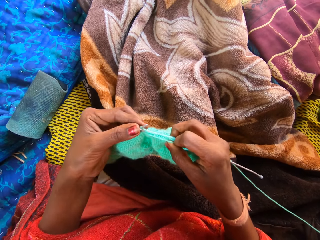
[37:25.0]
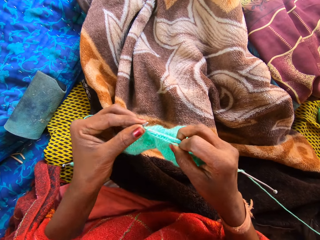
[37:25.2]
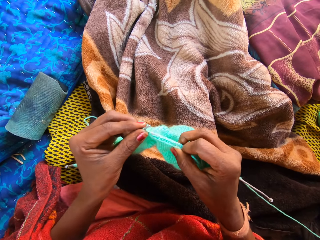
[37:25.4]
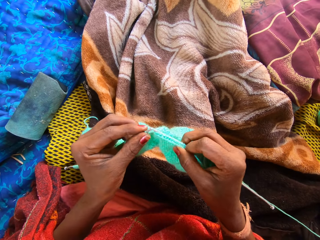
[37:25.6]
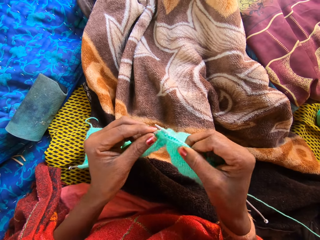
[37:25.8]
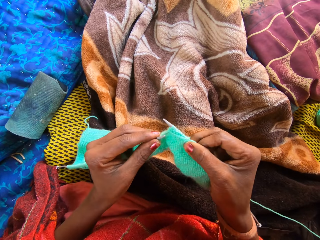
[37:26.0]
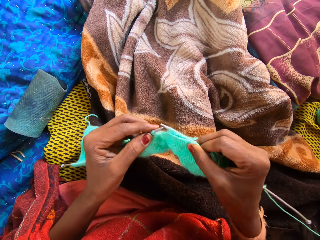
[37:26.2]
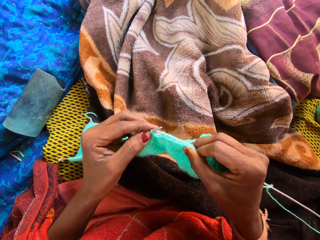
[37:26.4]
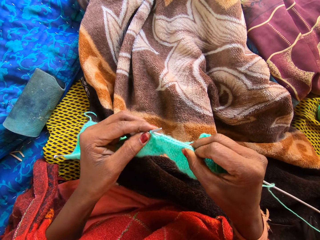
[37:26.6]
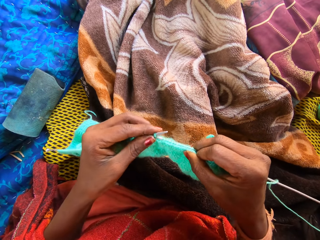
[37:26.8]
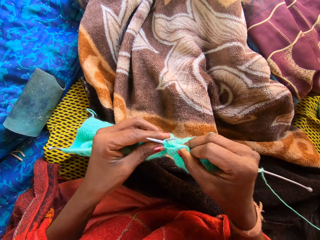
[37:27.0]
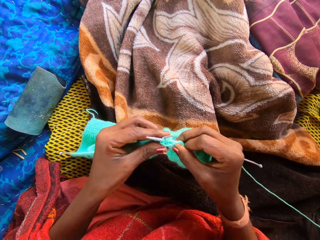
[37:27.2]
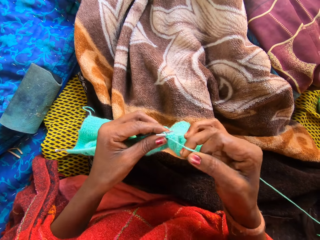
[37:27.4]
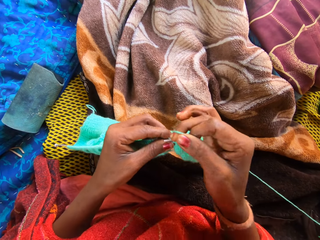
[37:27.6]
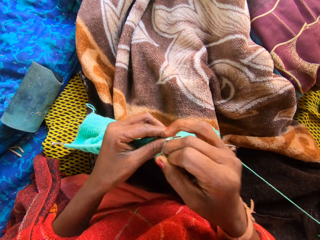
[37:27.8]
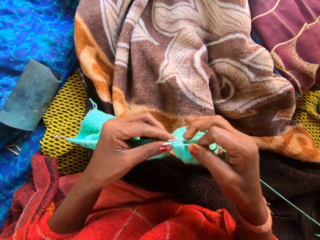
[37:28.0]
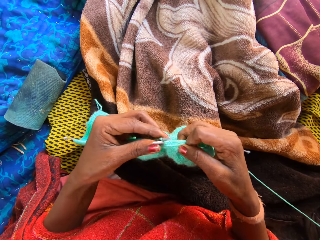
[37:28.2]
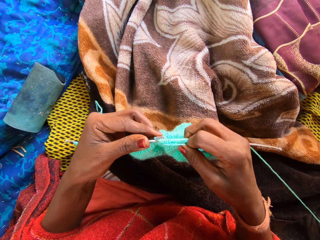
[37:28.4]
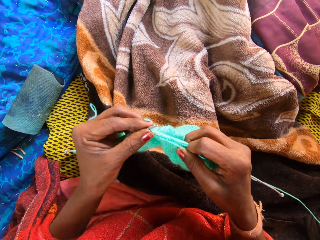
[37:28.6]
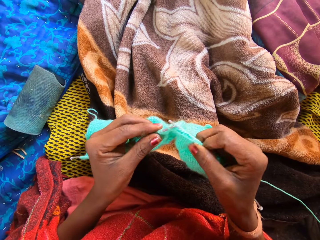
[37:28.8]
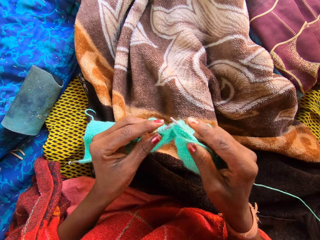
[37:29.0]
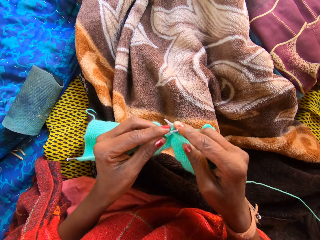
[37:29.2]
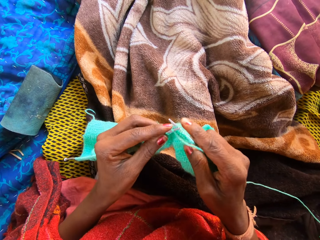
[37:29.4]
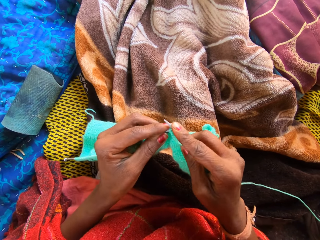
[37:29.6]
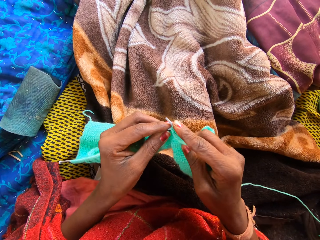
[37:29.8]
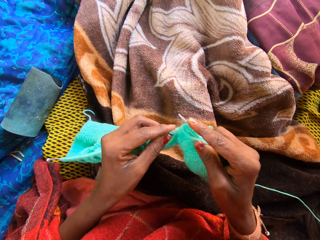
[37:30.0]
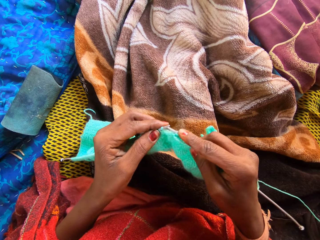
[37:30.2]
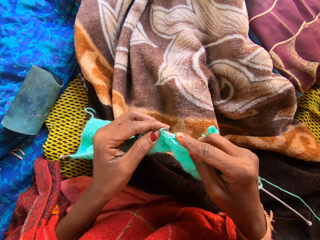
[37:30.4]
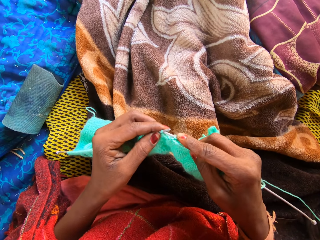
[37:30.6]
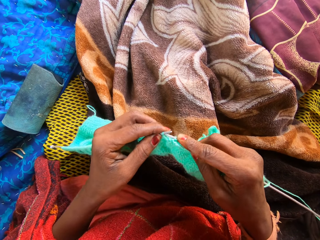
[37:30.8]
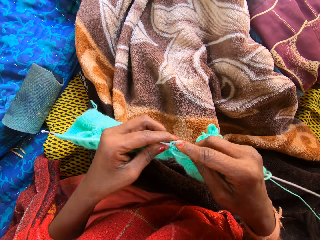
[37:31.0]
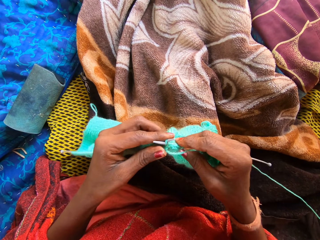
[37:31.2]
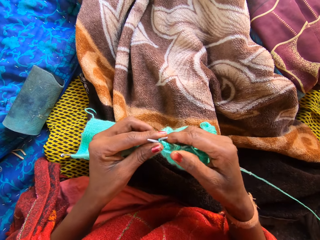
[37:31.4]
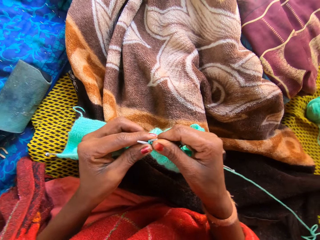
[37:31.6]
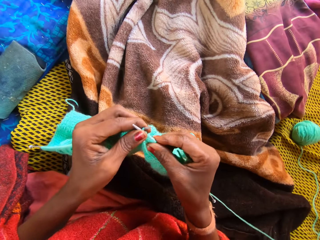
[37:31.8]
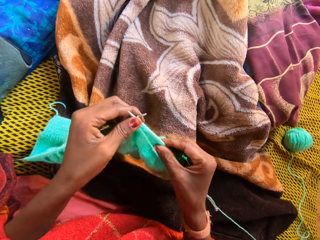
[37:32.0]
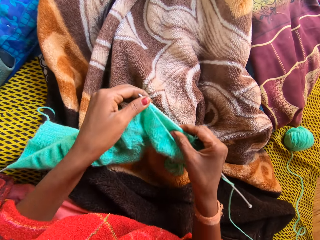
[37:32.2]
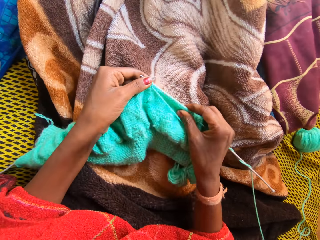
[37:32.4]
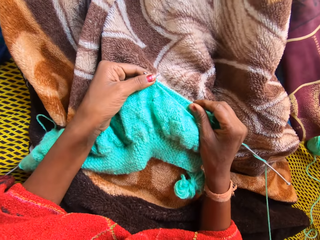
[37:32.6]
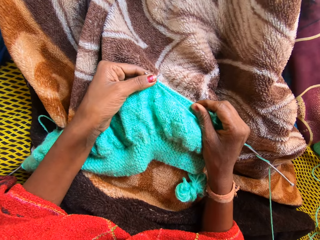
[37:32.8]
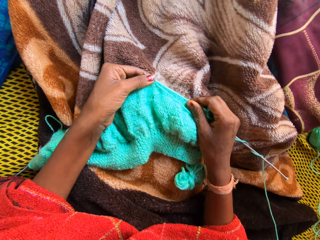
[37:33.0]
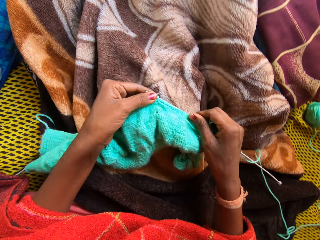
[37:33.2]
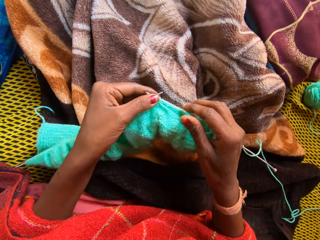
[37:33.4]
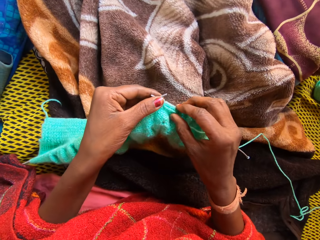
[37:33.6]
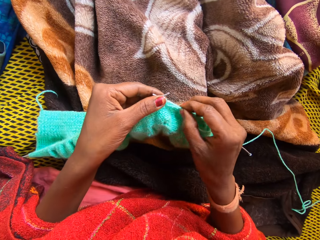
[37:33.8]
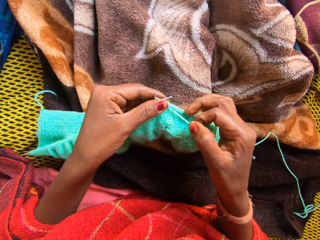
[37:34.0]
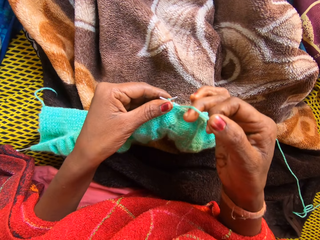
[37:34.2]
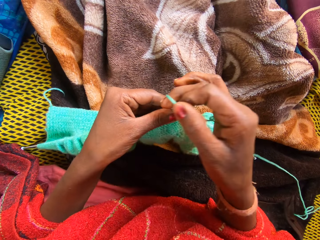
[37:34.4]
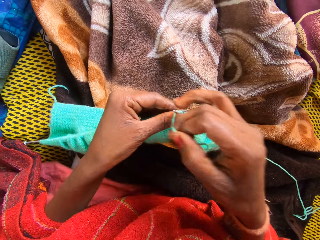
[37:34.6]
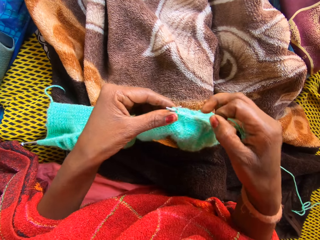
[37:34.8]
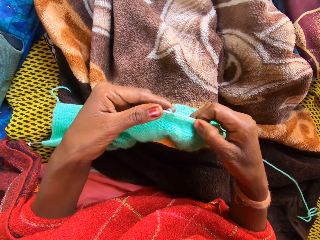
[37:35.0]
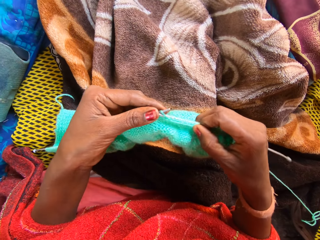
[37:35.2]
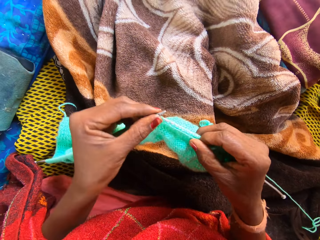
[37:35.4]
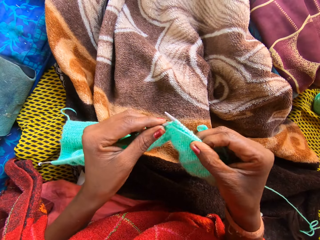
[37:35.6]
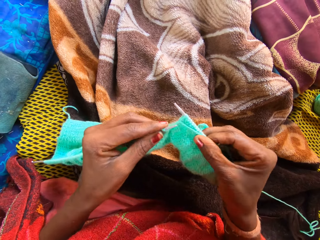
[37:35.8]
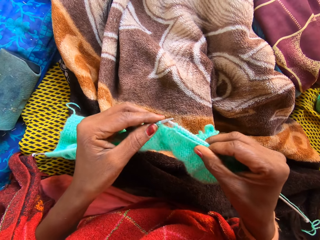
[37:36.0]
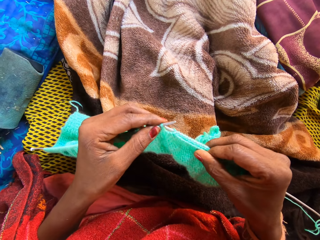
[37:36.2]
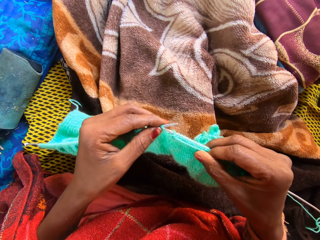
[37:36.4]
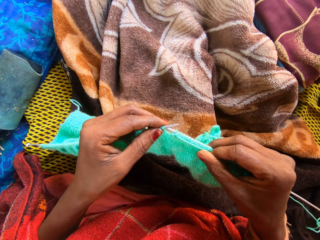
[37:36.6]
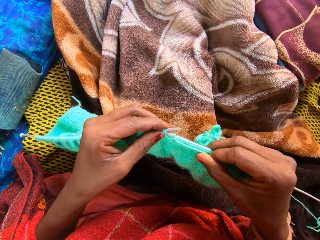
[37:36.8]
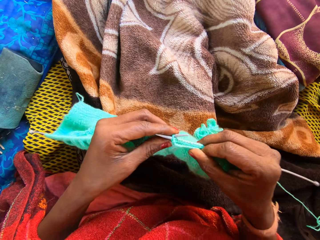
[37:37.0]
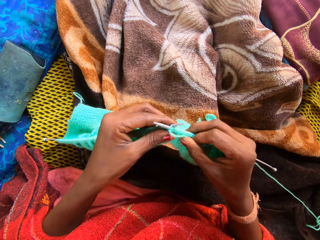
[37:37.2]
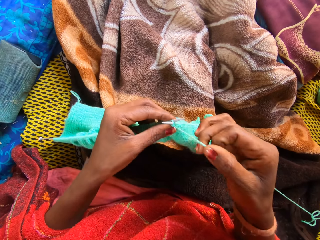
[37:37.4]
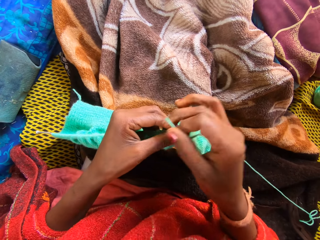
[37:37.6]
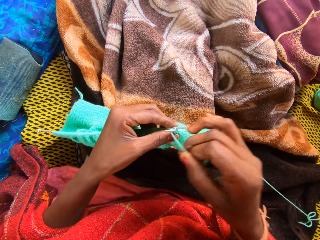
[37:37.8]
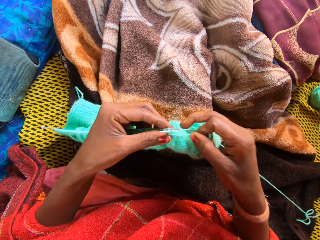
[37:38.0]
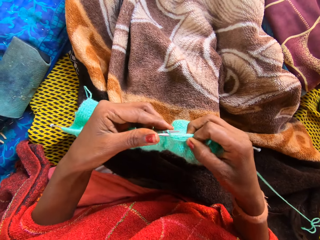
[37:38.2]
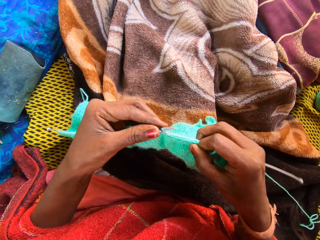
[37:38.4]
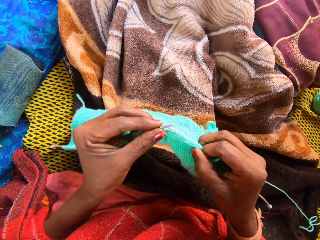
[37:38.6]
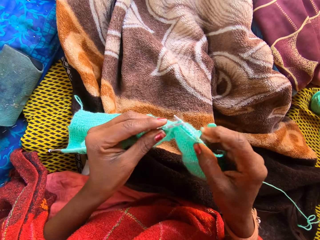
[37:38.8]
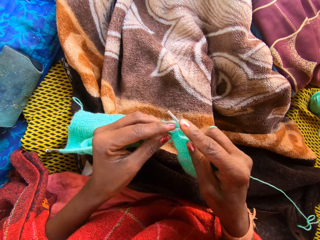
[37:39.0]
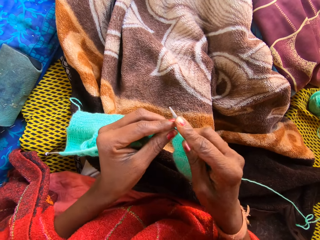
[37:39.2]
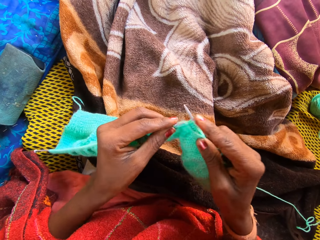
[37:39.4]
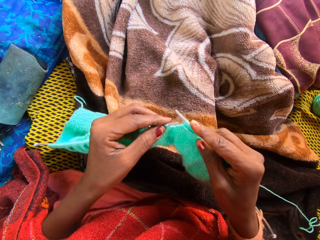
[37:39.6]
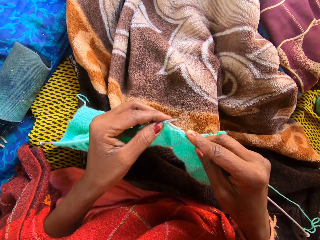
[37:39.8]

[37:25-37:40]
The camera wearer knits the fabric. They knit the fabric again. They place the yarn on a duvet with both hands. They raise the yarn and the knitting pin. They stretch the fabric. They knit the yarn with knitting pins.

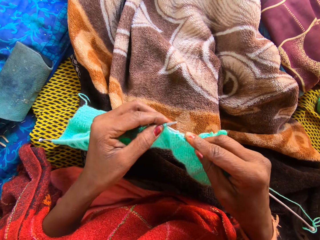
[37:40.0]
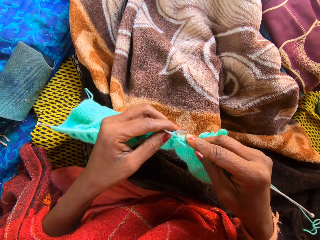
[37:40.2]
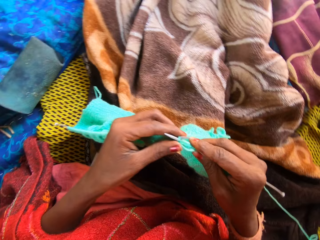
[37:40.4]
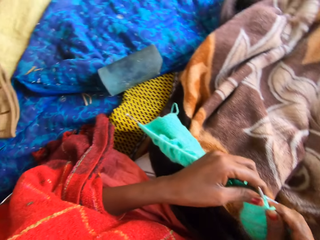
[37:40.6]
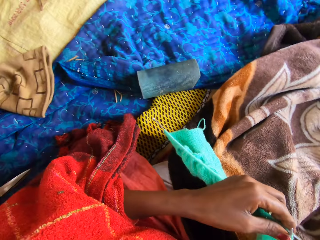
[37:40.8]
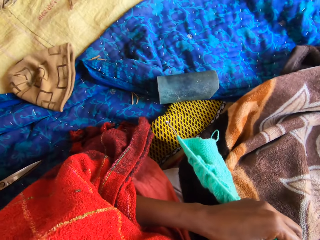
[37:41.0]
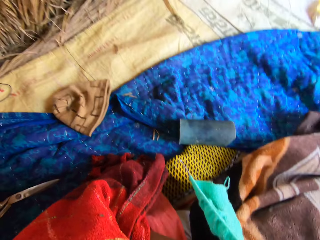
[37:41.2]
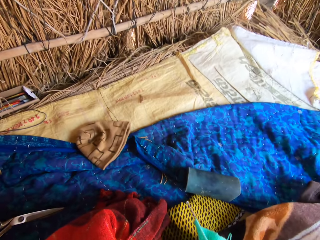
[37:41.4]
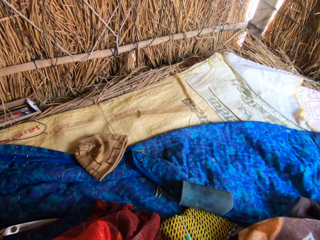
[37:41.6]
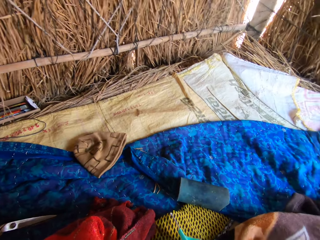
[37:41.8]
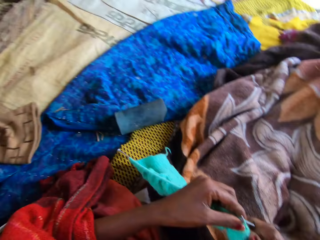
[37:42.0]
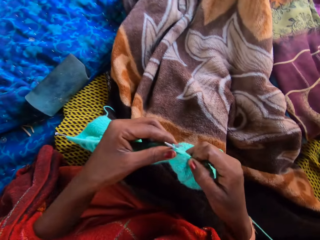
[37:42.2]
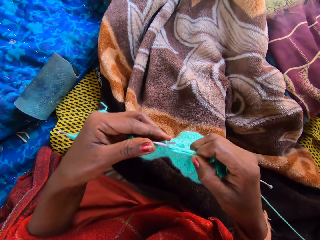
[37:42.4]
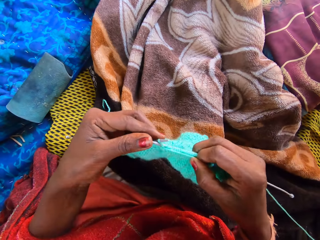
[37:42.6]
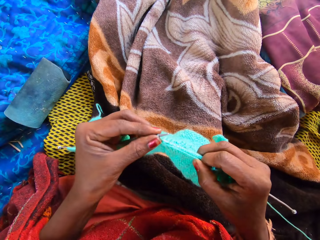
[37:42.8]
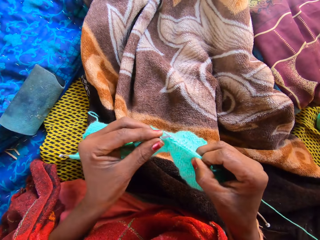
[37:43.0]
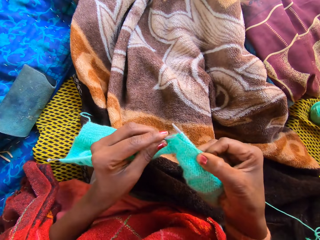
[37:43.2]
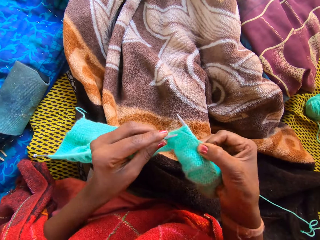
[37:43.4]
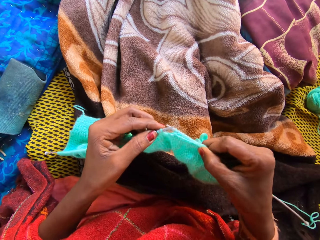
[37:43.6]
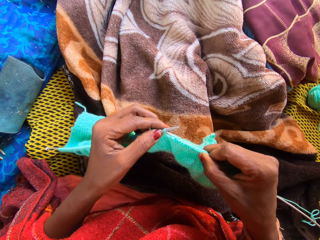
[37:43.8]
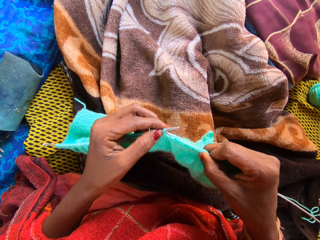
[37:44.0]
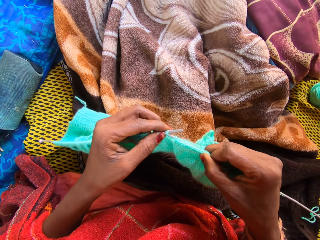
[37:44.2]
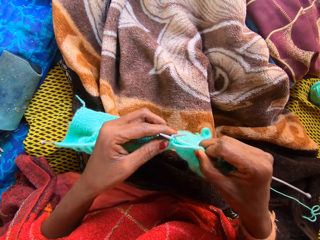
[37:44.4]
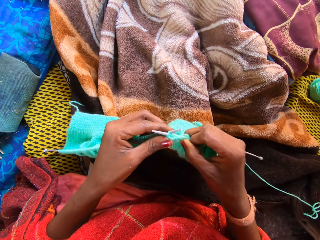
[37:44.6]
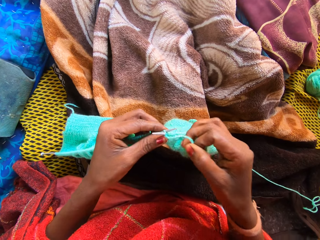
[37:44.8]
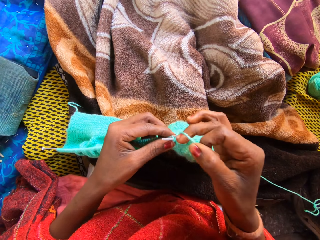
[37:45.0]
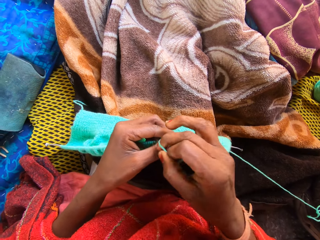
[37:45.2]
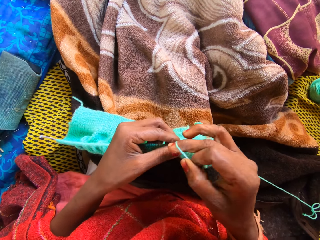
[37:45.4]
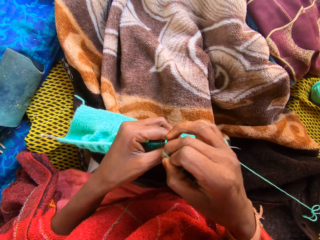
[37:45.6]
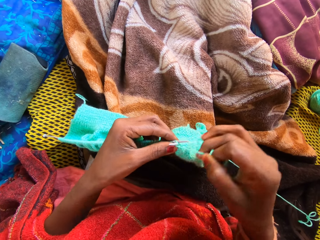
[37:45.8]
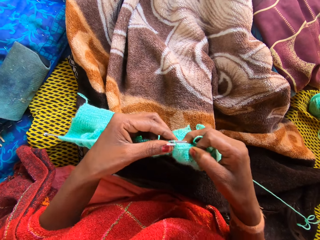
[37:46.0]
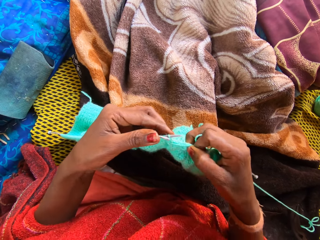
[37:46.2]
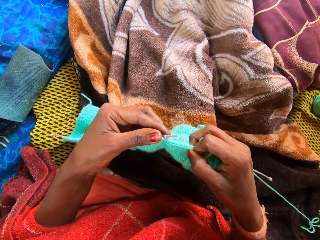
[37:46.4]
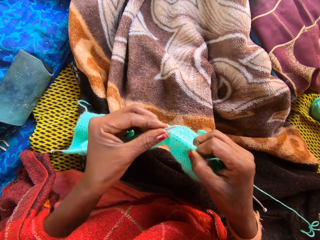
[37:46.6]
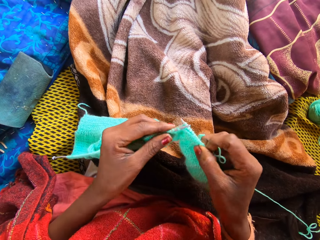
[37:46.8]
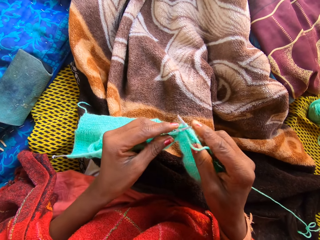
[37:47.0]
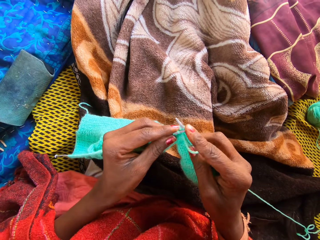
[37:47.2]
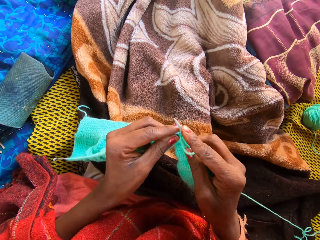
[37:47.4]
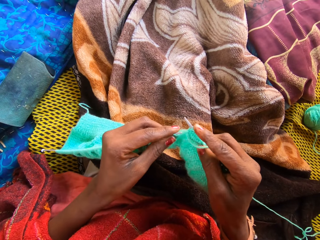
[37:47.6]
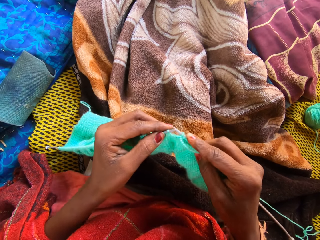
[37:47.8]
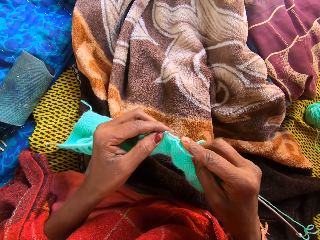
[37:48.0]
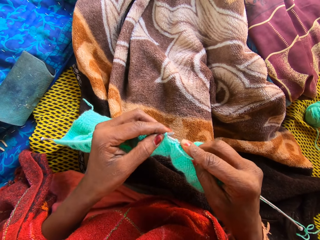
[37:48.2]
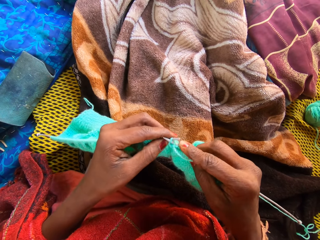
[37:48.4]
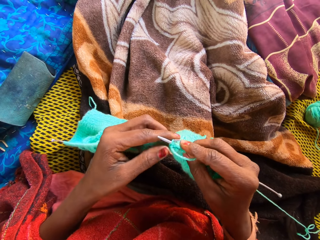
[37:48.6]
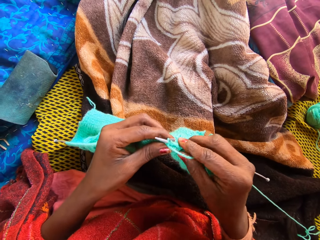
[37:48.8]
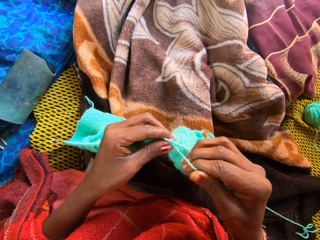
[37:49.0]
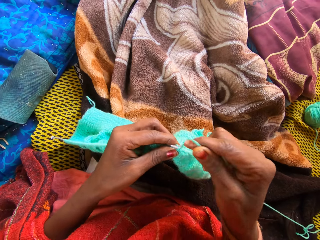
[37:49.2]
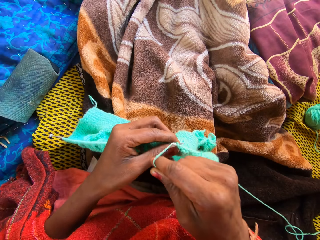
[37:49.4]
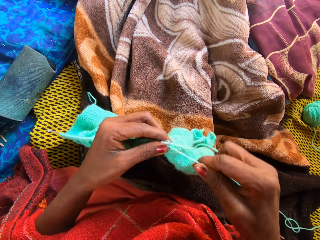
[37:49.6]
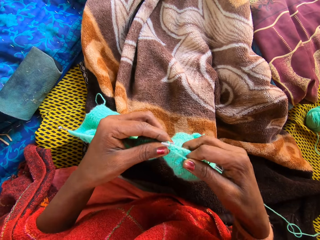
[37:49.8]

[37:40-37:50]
The camera wearer holds the fabric. They hold the thread.
